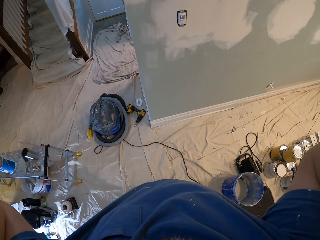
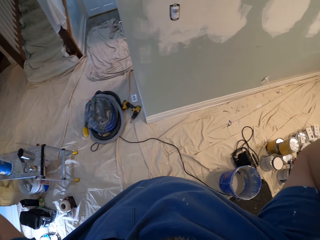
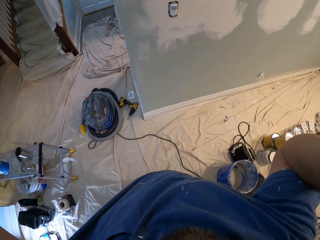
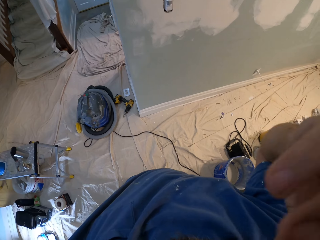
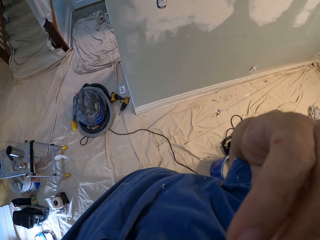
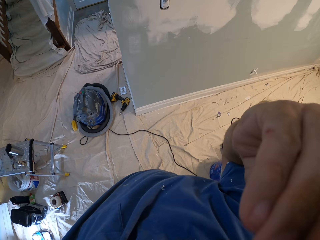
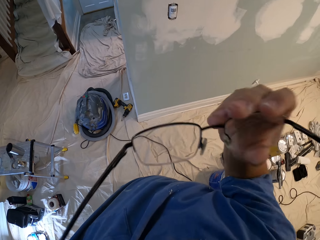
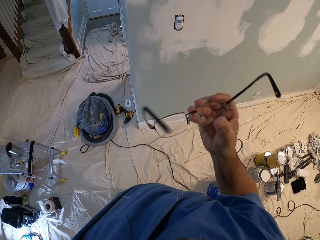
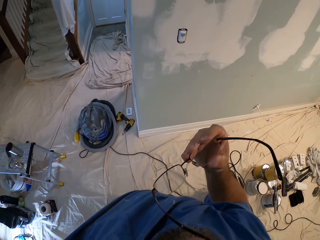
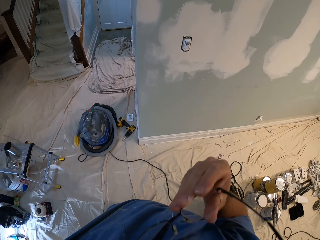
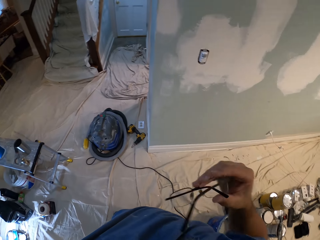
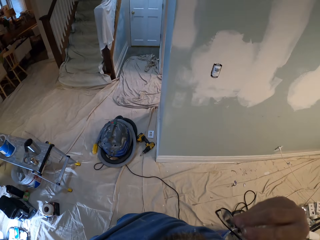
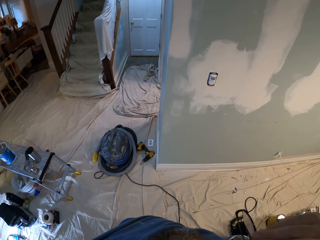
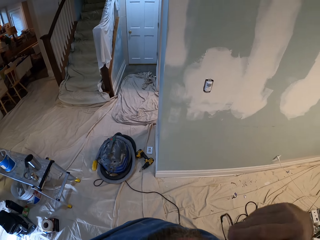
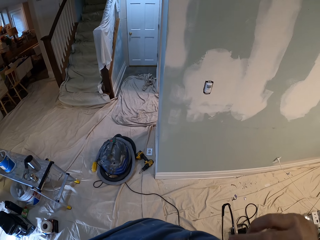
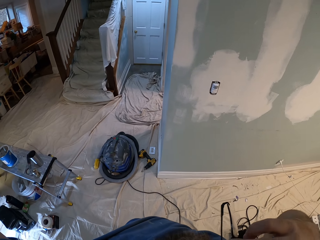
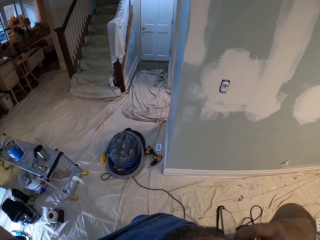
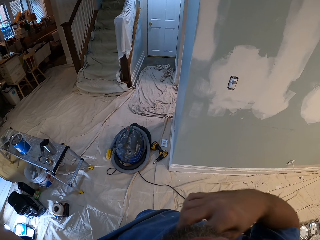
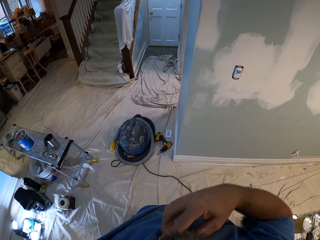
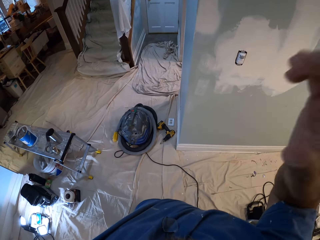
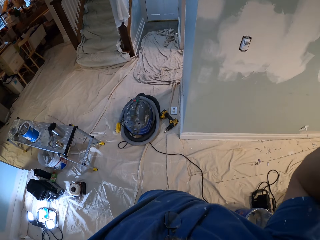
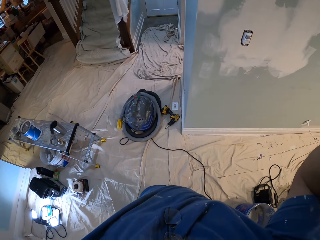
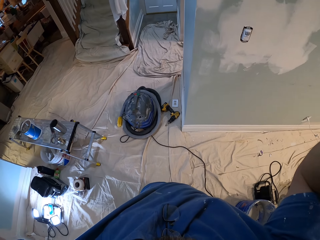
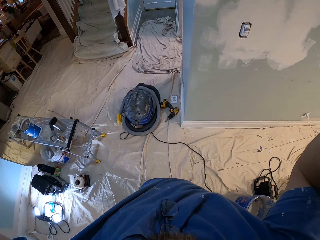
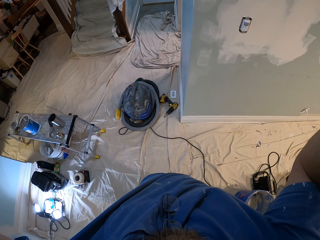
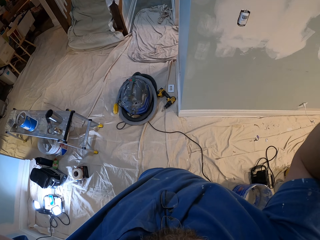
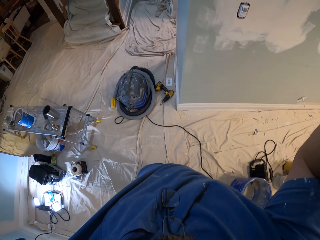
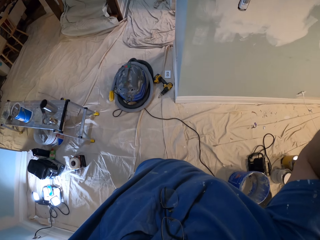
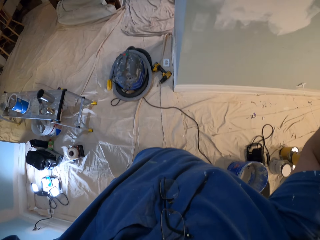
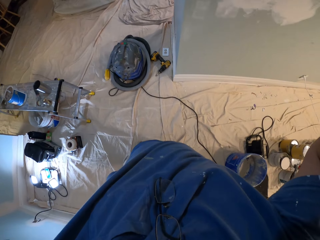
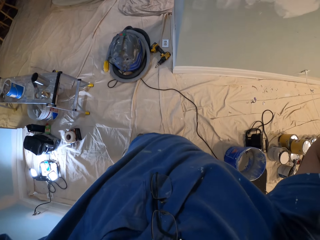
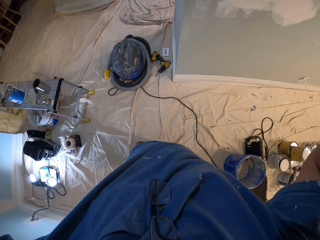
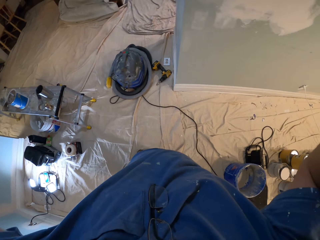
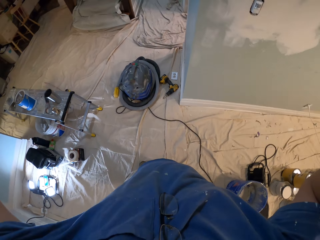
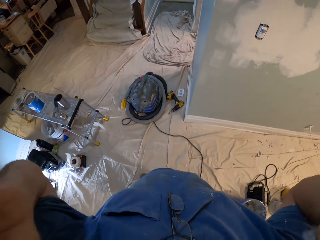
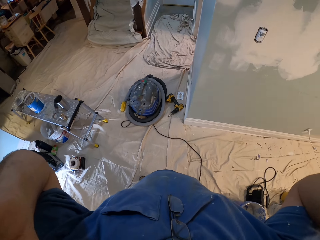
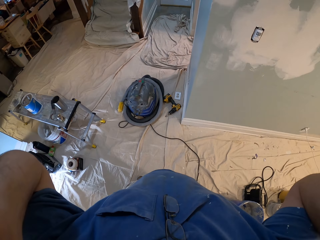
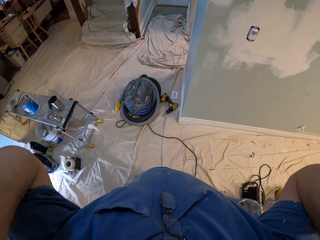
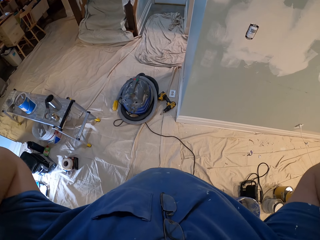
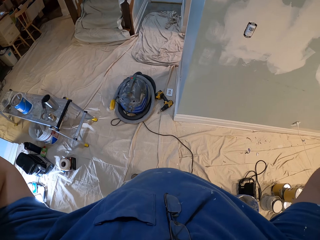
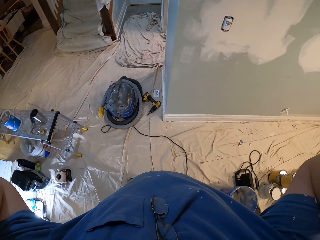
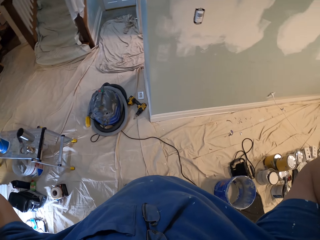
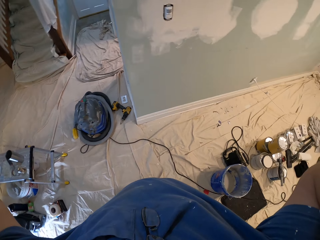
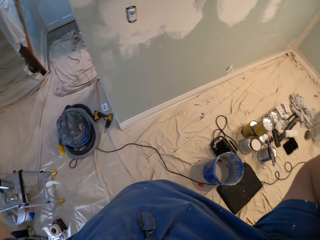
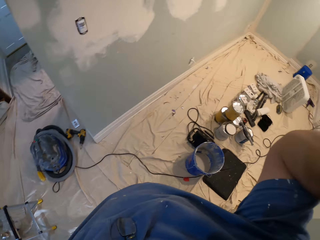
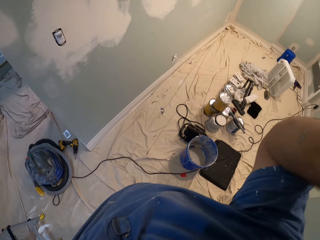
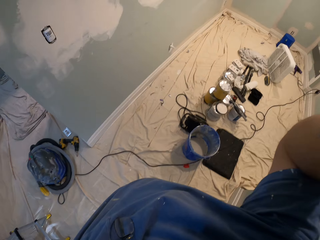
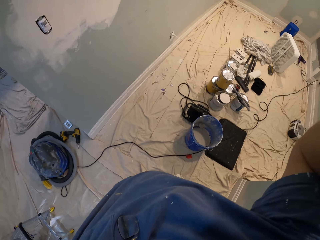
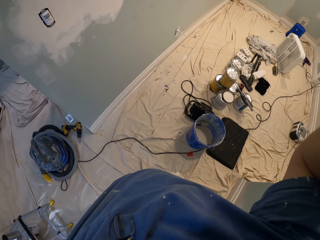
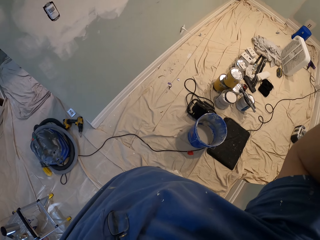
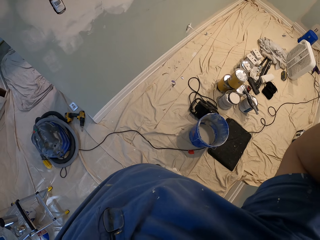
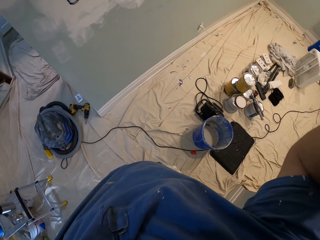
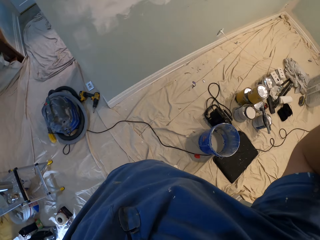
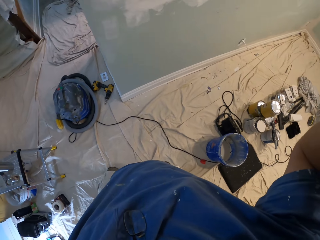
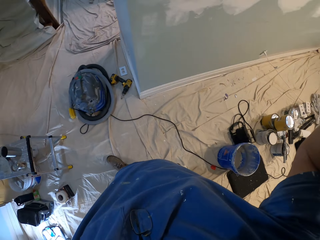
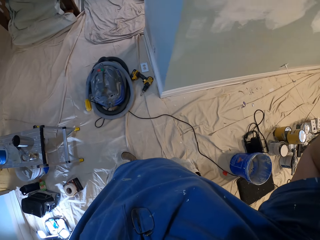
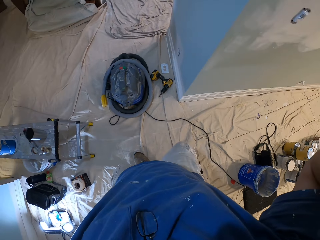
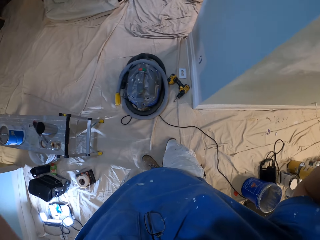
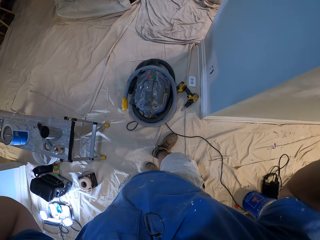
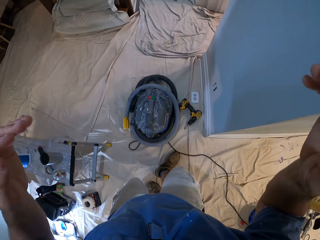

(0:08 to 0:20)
The camera wearer takes off his glasses with his right hand. He hangs the glasses on his t-shirt. He moves the hands.

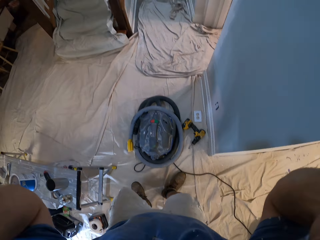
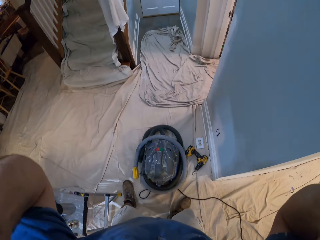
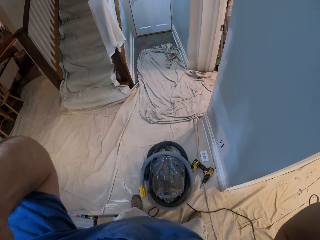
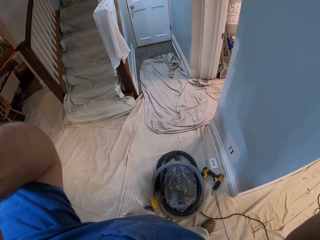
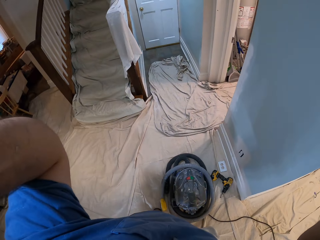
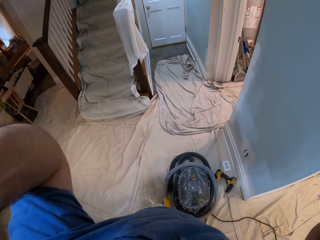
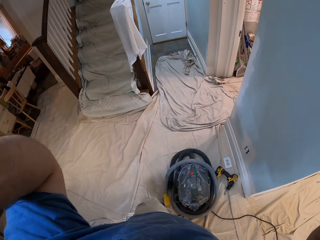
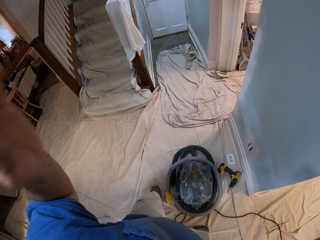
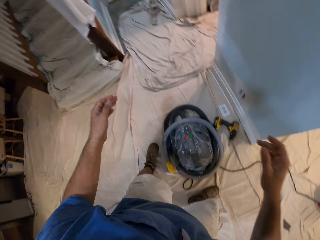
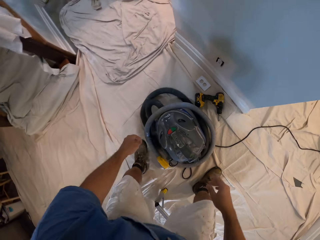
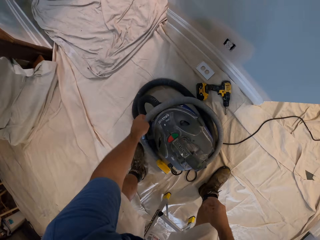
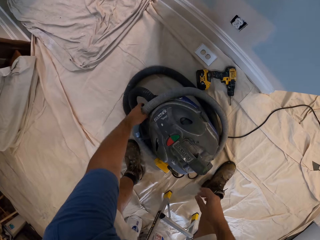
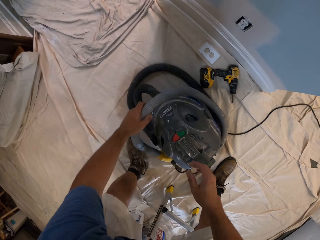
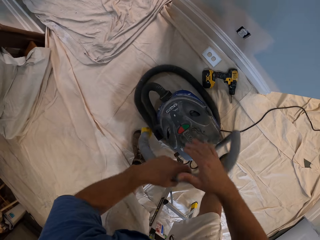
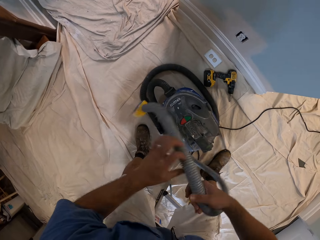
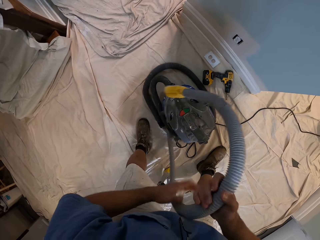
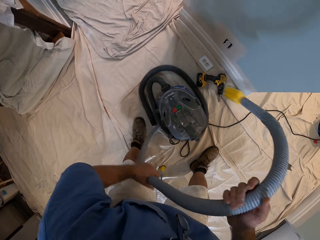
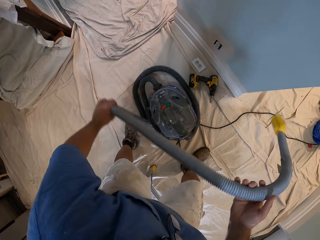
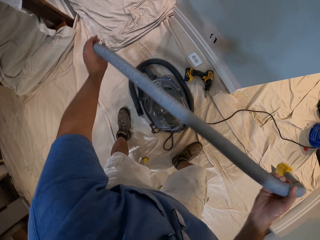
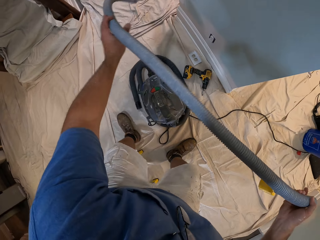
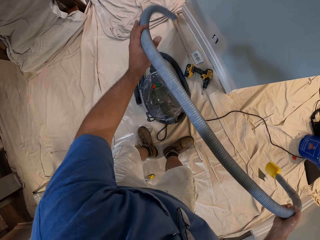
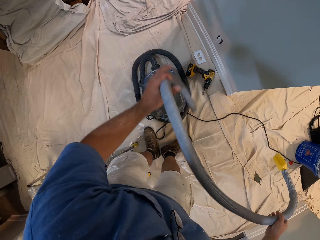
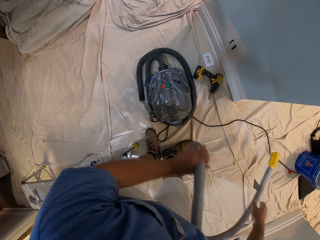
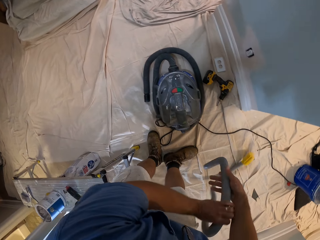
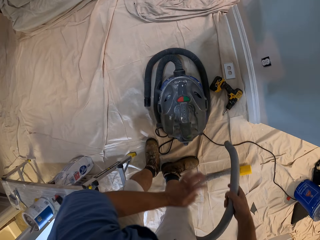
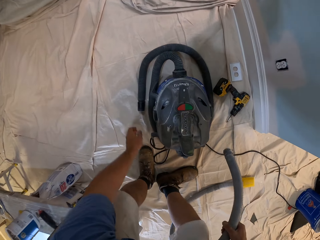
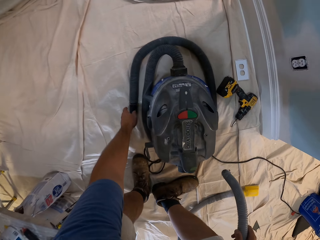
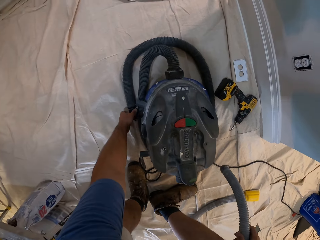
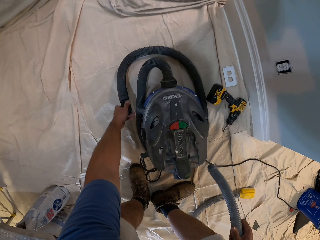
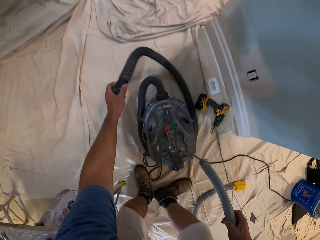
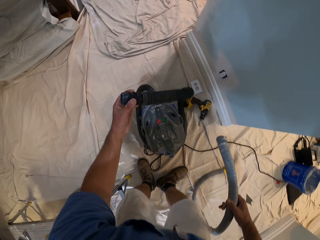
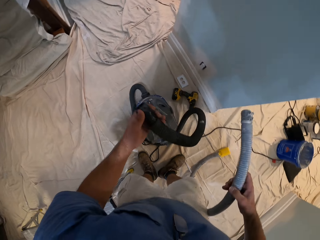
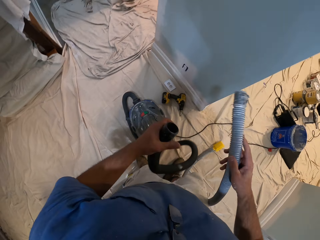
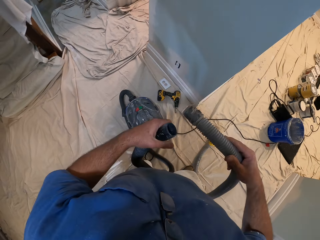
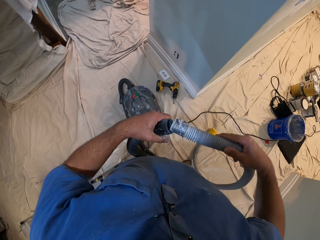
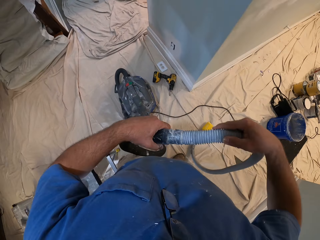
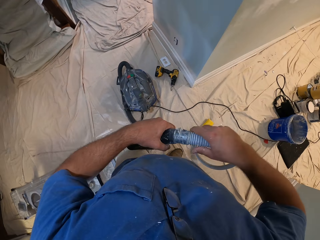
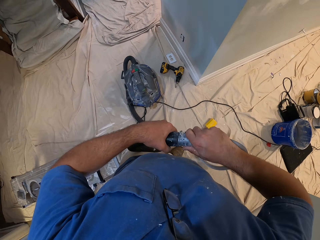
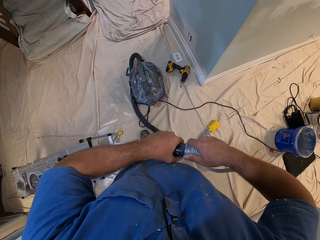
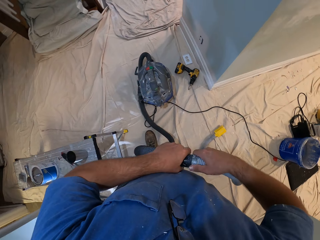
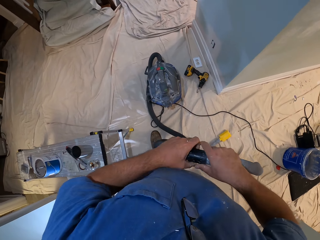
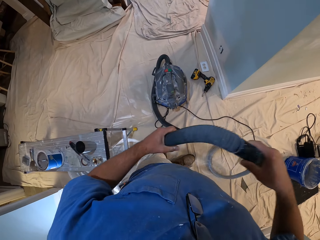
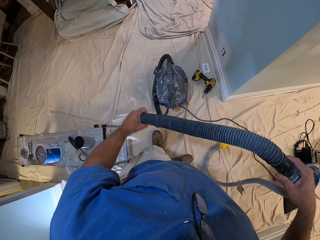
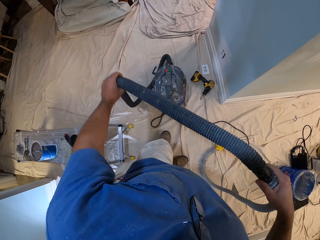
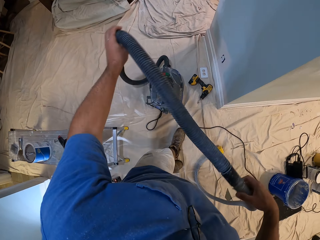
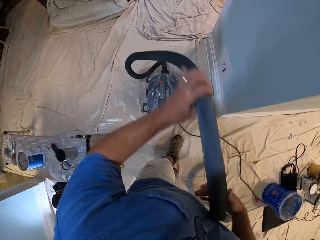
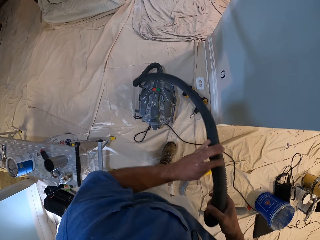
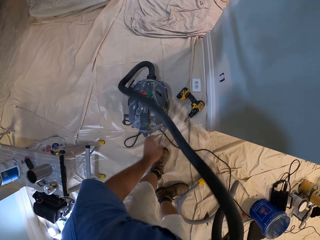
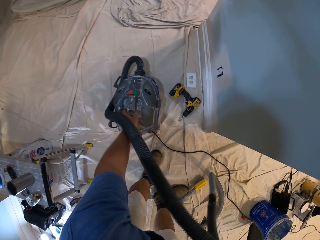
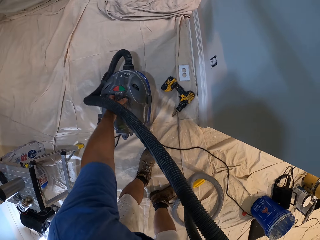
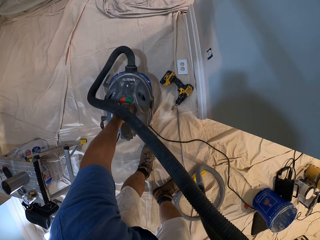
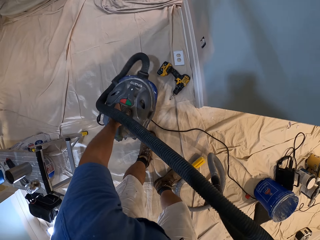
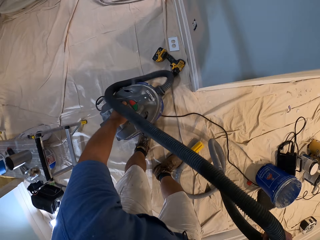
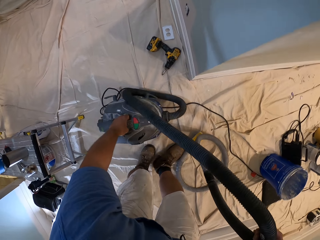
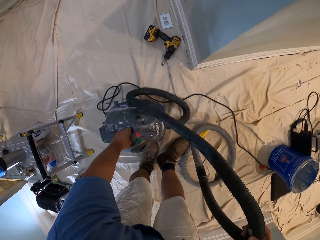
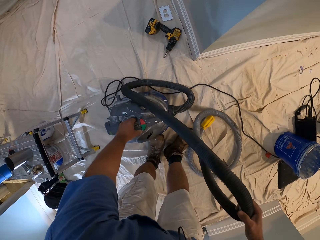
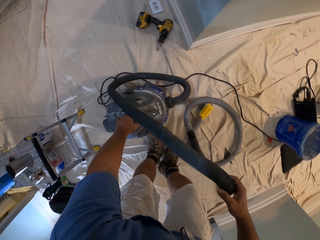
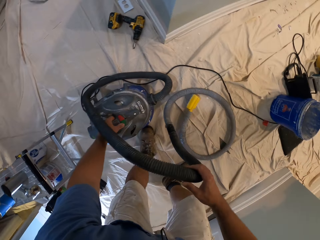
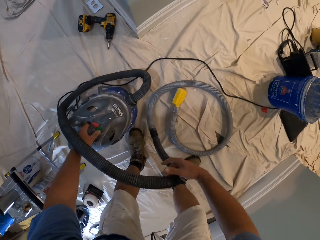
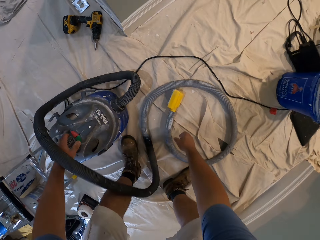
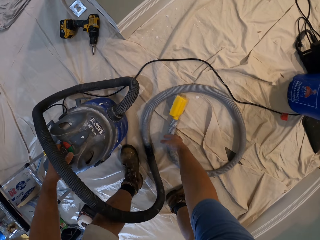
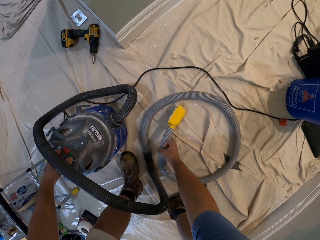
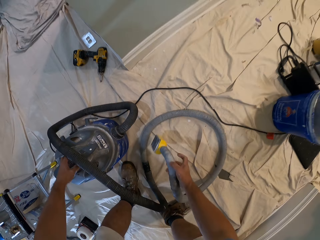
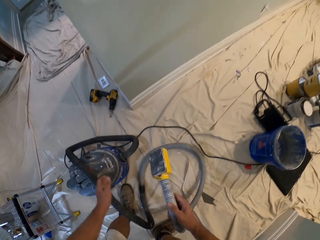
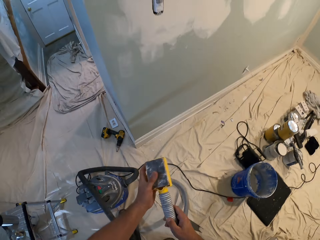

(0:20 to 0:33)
The camera wearer picks up a hose, the drywall sander pipe, from the floor. He picks up a hand sander hose. He connects the hose in his right hand to the hose of the hand sander. He carries the hand sander machine with his left hand, drops the hand sander machine on the floor, and picks up the hose from the floor.
